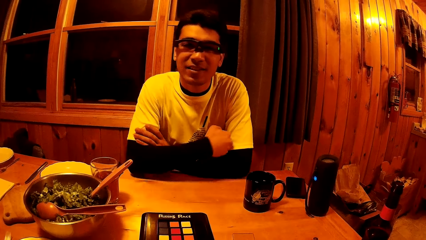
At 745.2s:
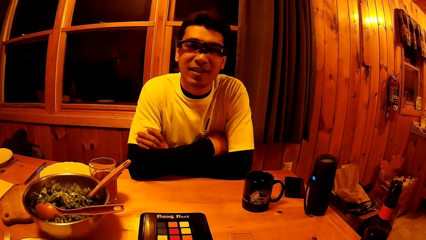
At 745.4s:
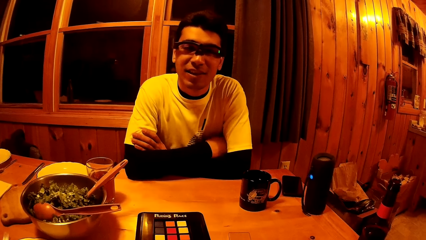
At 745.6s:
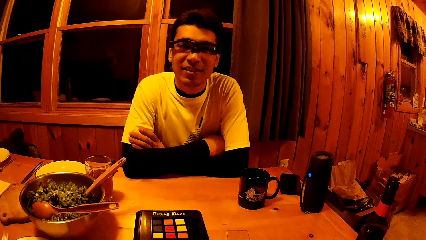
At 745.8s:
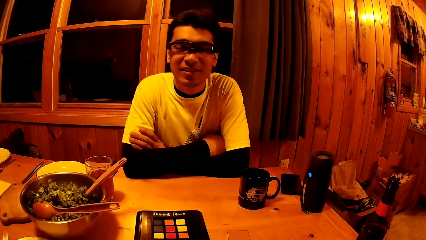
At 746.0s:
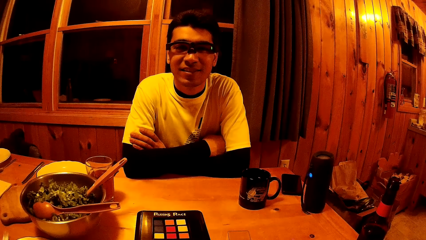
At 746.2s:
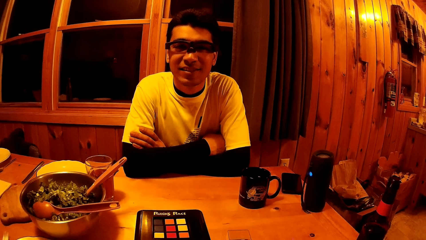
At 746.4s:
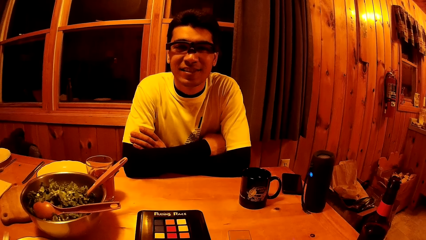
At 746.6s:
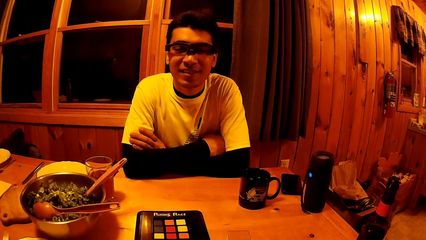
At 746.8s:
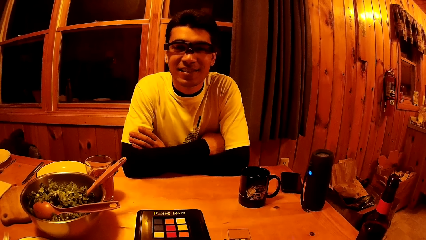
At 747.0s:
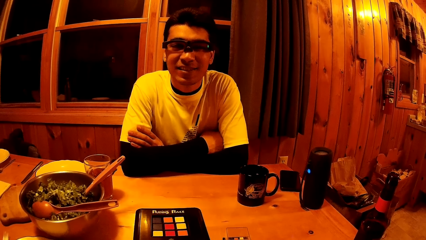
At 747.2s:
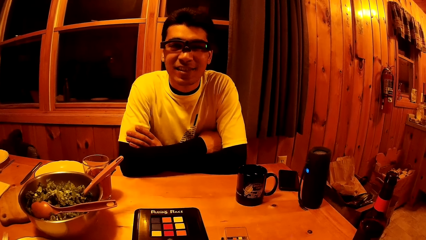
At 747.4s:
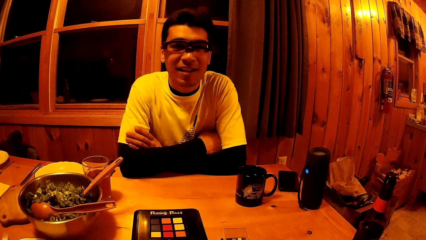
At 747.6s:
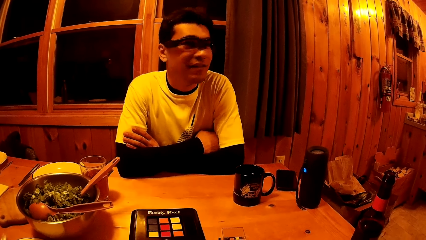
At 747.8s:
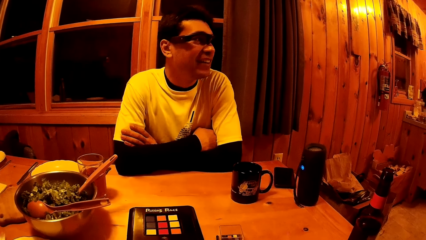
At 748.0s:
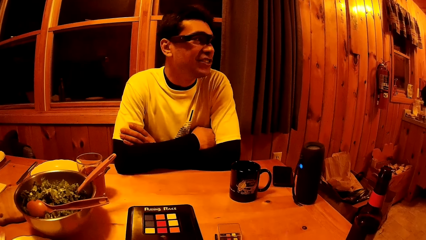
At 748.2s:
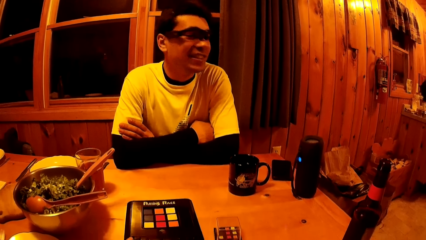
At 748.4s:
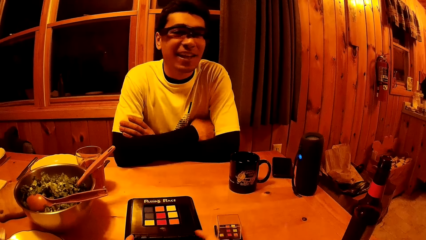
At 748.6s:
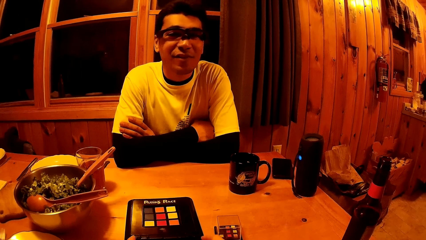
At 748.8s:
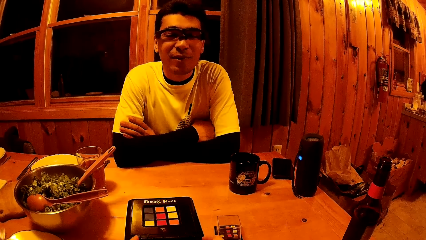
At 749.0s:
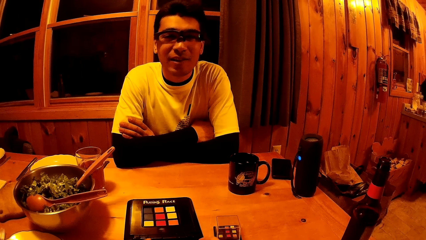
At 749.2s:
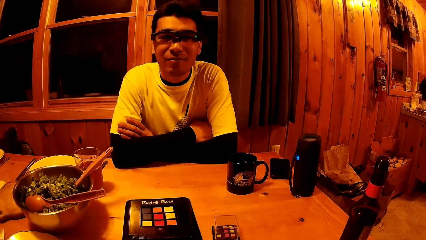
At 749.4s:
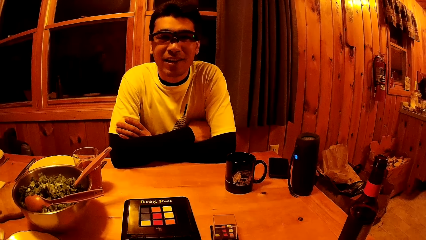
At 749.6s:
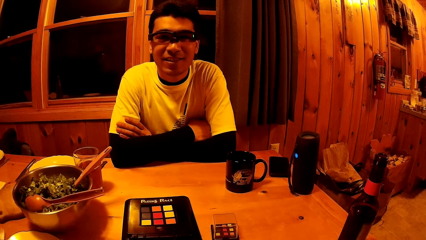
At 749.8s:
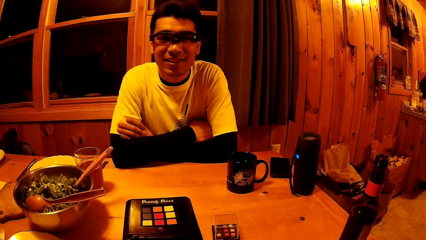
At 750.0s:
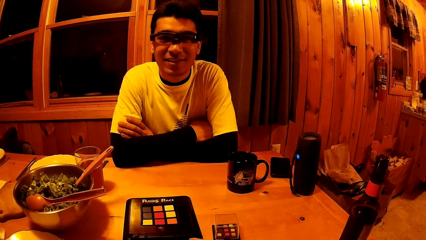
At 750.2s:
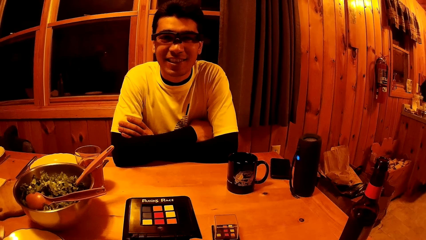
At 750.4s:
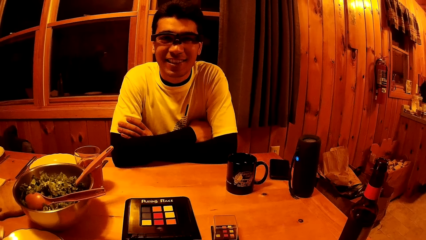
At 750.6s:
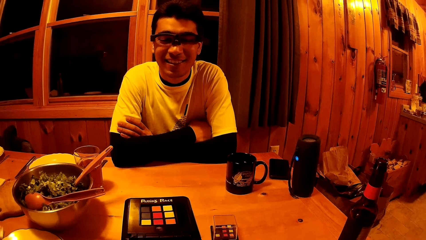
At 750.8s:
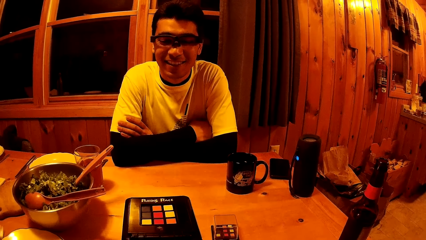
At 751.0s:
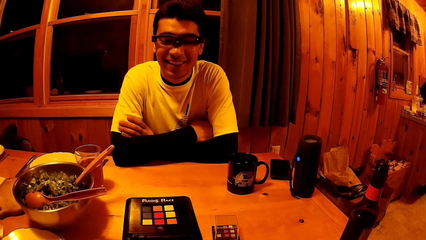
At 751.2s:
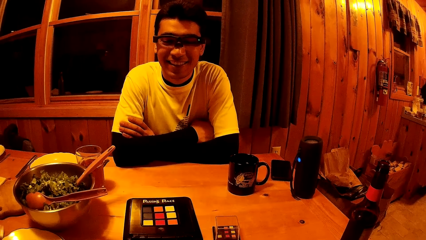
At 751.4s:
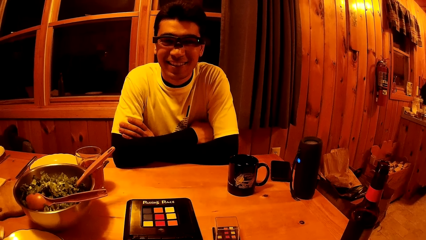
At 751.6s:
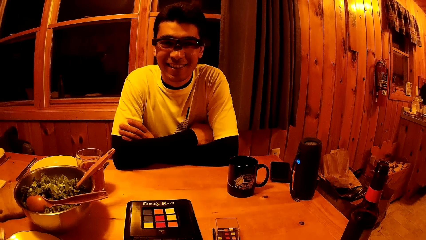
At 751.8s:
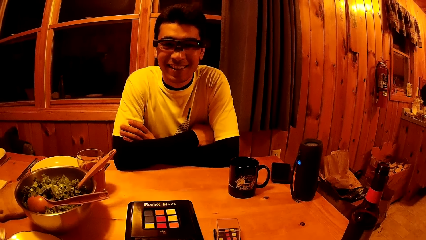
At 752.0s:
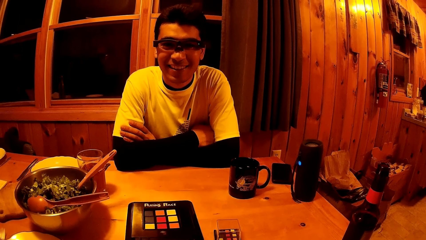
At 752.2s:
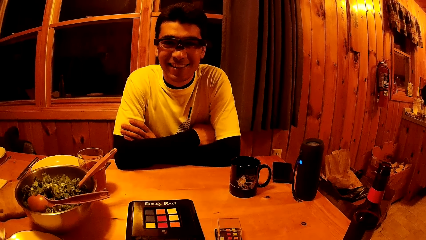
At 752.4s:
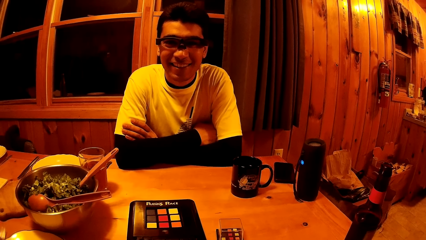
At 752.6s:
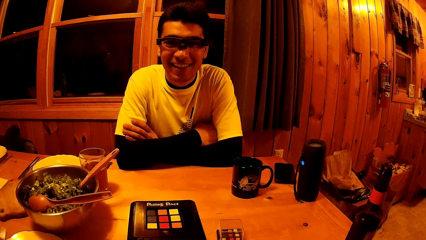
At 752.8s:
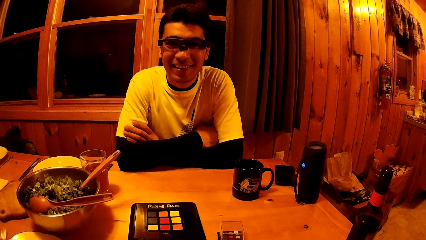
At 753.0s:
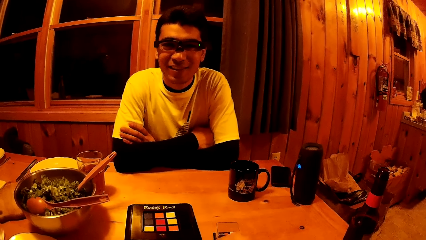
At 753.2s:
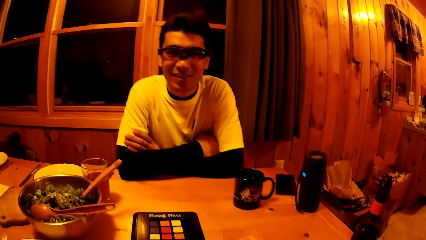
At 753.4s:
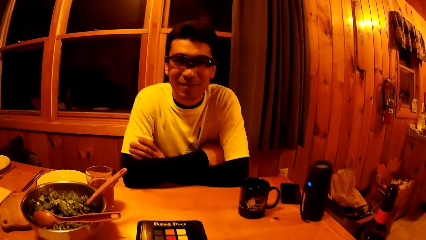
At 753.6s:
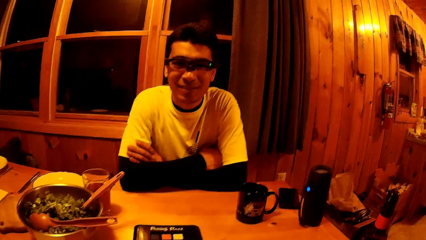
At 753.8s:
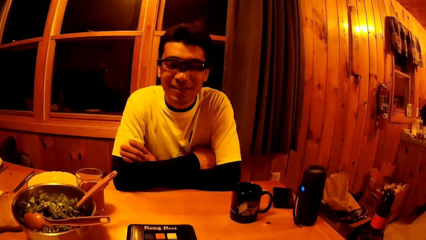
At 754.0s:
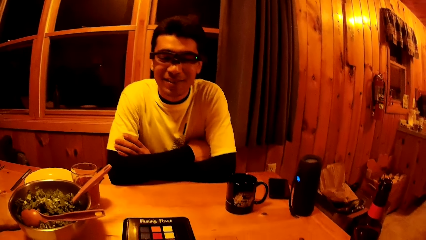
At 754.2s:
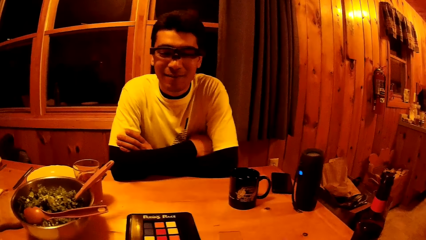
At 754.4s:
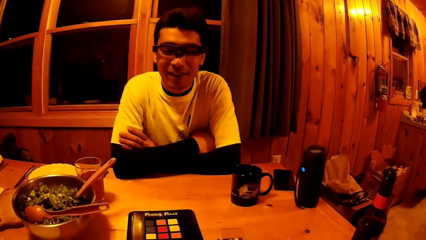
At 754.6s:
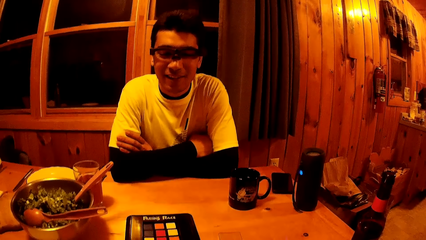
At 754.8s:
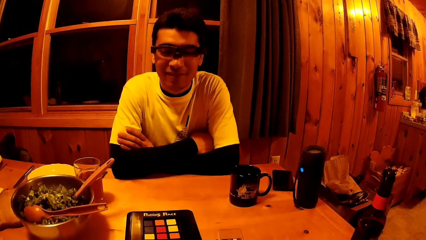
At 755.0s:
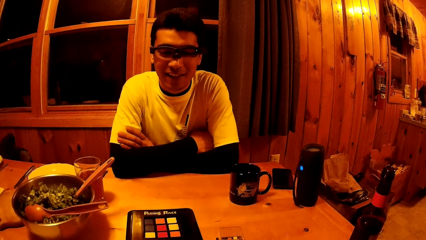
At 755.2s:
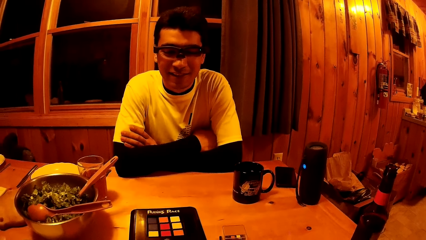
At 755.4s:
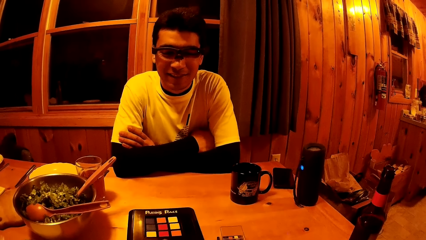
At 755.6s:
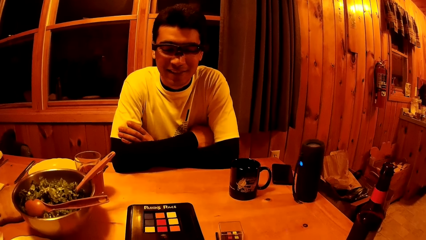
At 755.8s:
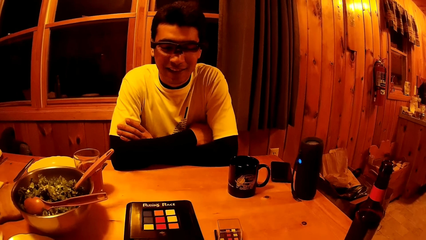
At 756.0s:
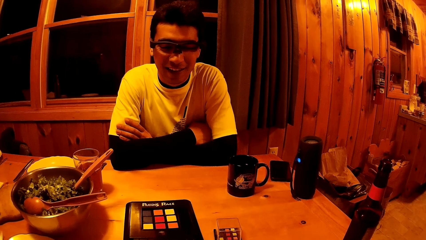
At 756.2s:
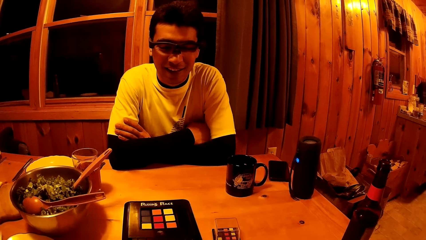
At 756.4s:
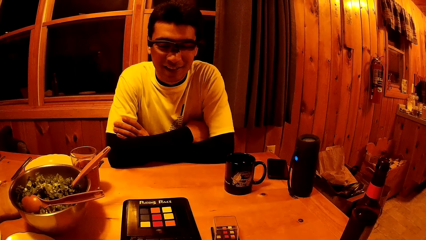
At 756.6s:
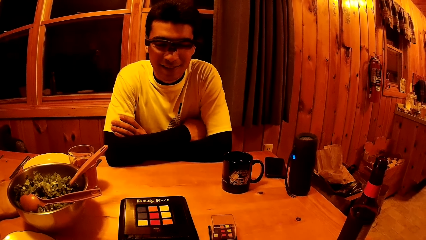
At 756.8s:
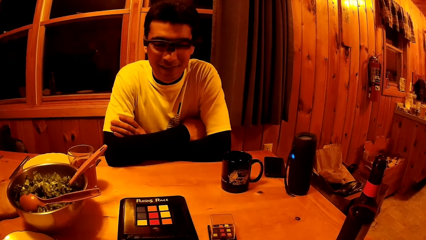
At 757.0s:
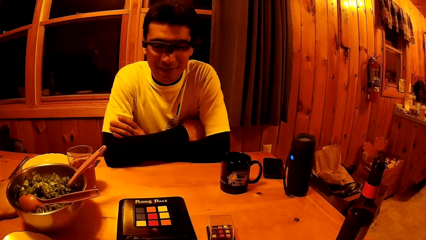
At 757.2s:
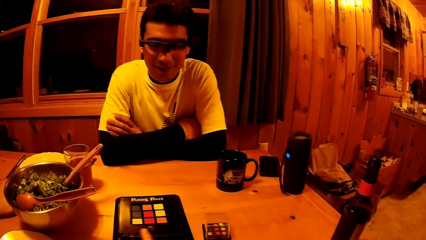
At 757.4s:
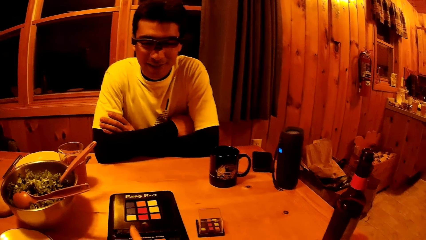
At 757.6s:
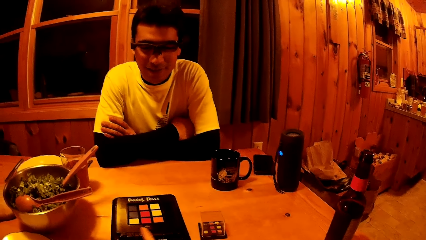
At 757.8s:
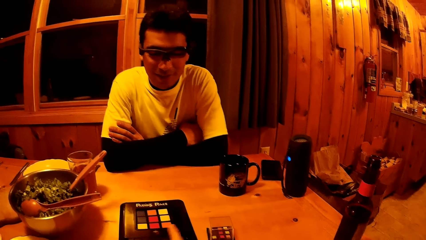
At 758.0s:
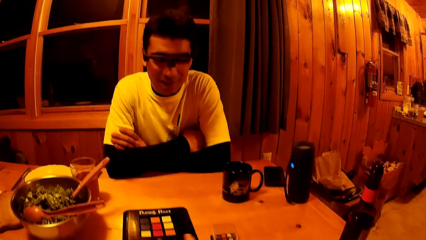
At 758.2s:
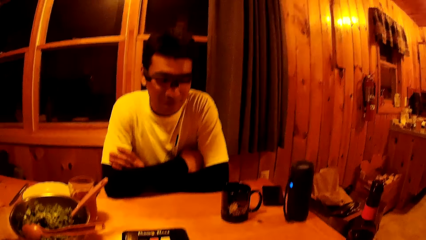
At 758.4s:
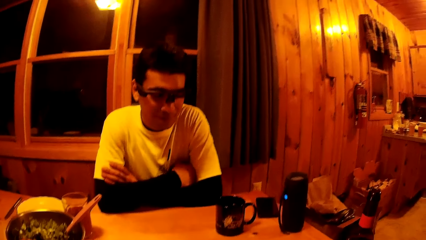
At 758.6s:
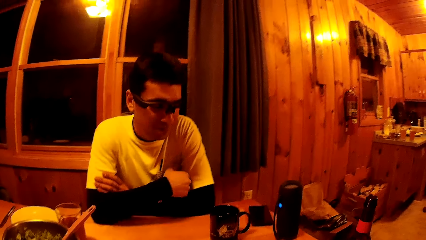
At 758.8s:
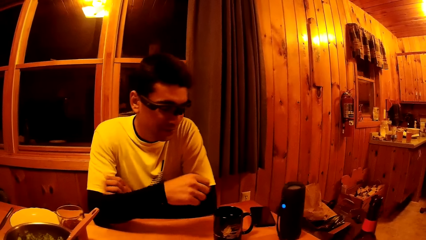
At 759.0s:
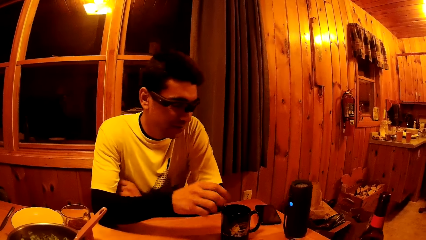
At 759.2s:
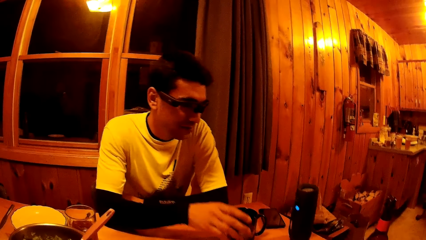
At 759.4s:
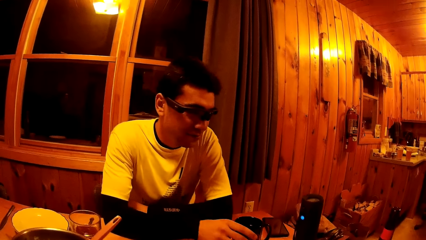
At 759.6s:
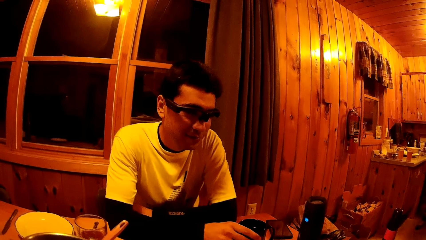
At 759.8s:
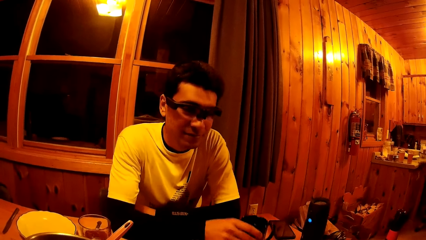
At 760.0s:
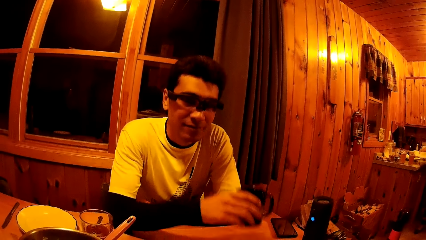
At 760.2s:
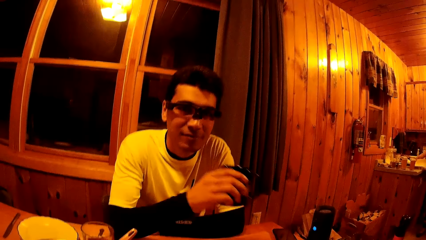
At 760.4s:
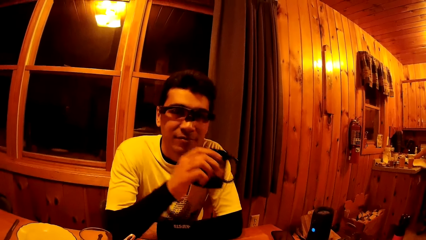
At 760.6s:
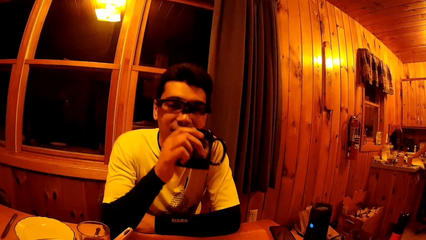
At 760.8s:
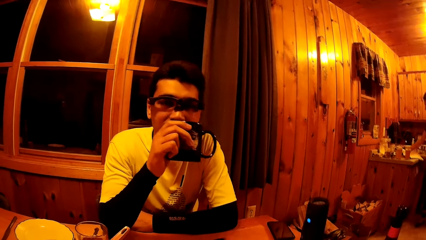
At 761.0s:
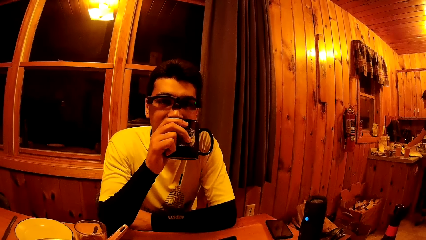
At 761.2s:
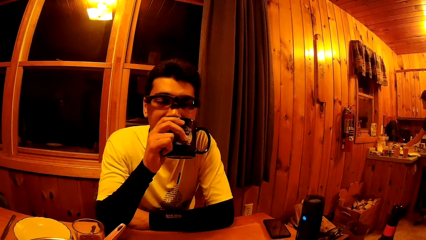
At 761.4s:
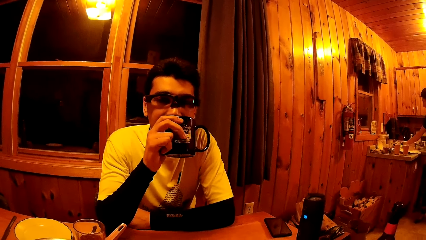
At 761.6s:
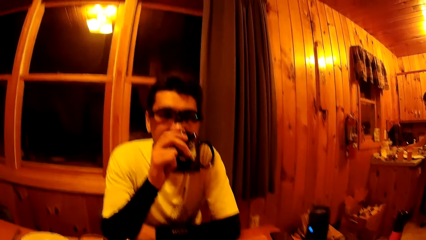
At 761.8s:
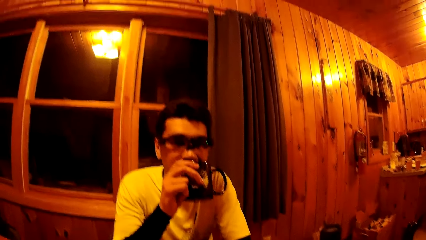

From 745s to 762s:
A man talks to the camera wearer. The man interacts with the camera wearer. The camera wearer moves their hand. They point. The man picks up a mug from the table with his right hand. The camera wearer looks around. A woman drops a paper on the kitchen worktop with her right hand. The man drinks from the mug.
